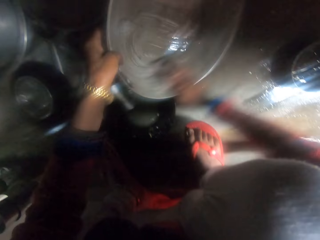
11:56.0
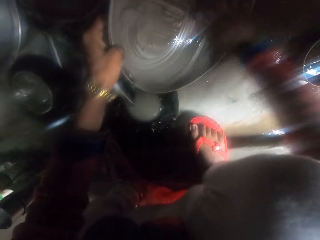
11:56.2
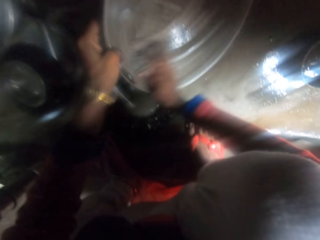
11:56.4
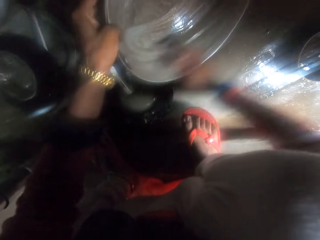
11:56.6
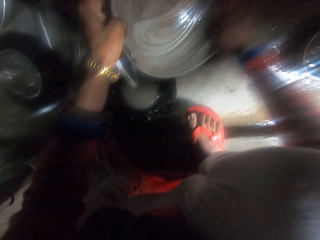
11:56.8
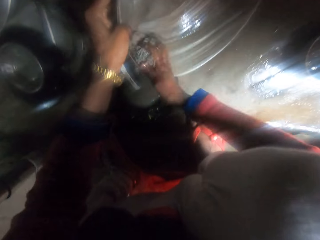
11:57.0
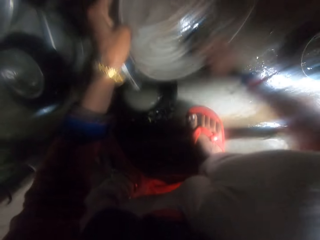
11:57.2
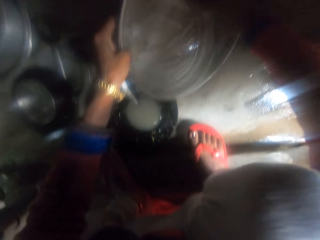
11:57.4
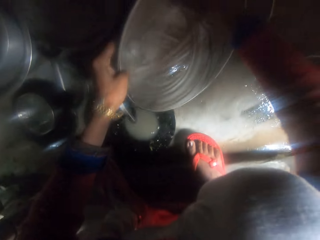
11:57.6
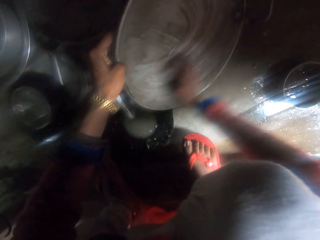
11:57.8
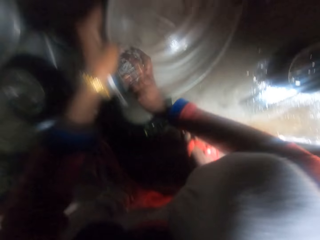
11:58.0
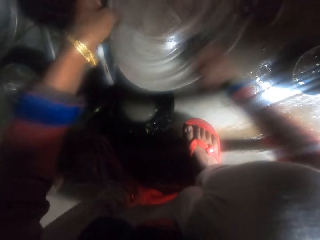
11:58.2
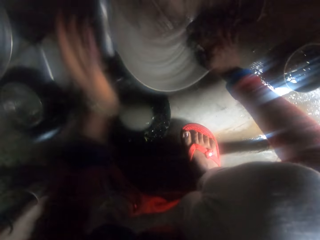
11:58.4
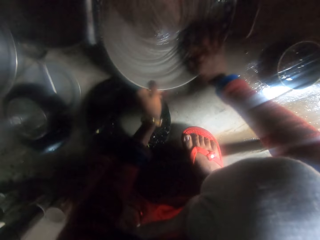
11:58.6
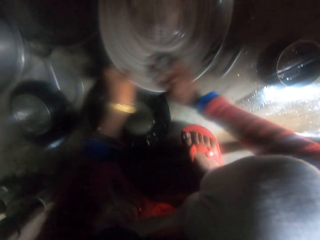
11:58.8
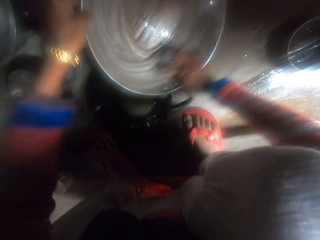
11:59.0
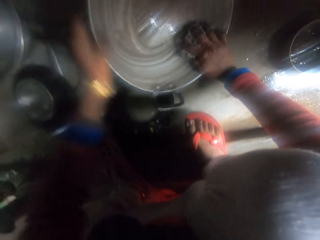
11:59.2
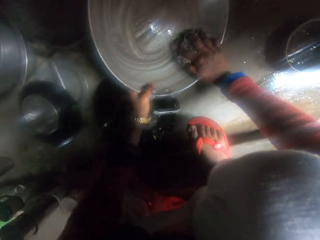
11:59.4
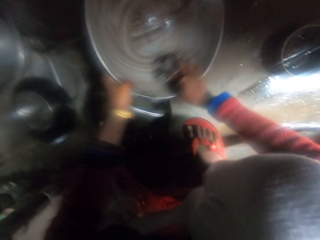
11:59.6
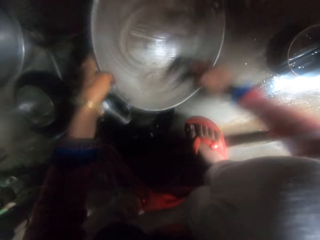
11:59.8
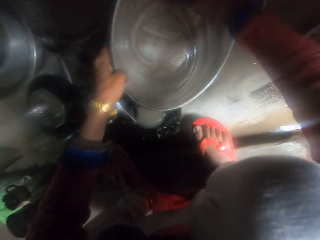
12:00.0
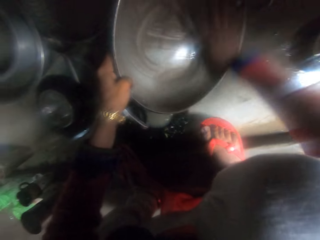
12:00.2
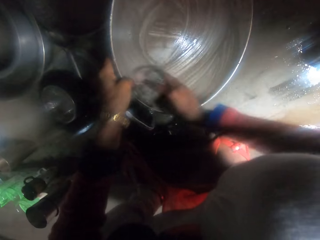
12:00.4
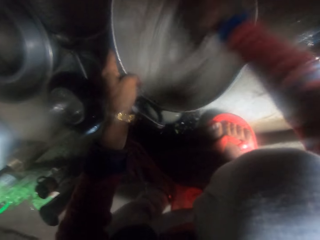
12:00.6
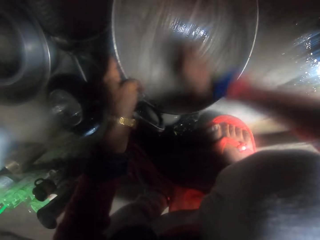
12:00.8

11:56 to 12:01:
The camera wearer washes a frying pan.

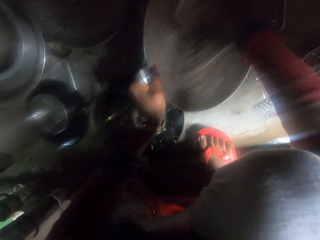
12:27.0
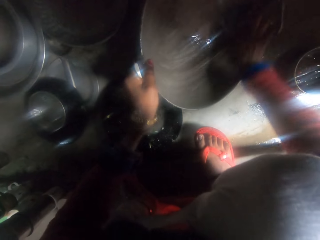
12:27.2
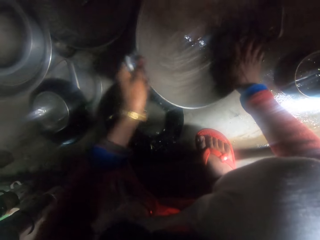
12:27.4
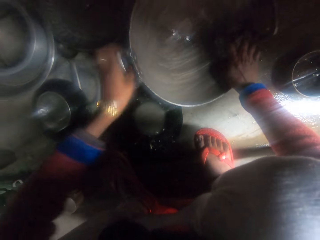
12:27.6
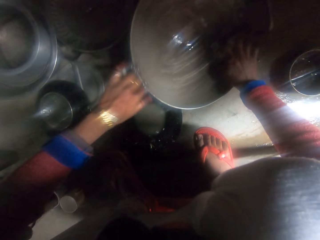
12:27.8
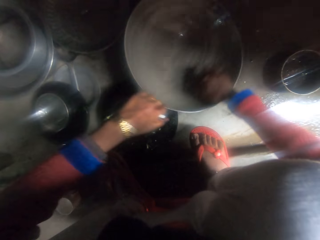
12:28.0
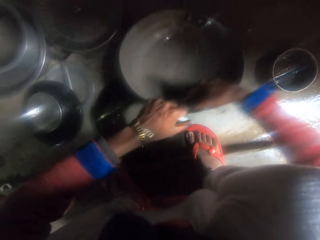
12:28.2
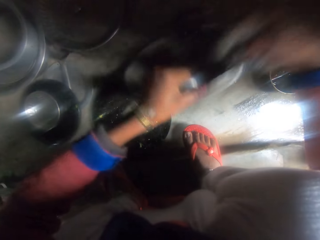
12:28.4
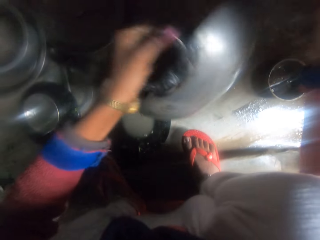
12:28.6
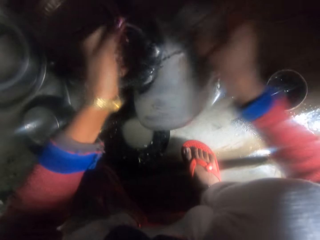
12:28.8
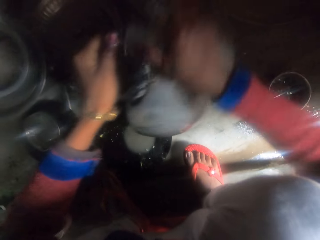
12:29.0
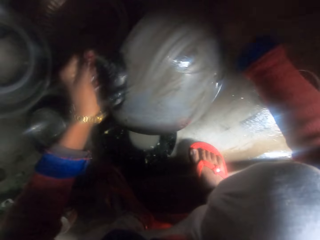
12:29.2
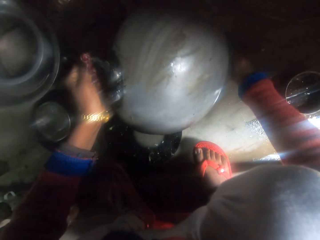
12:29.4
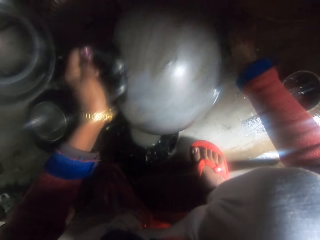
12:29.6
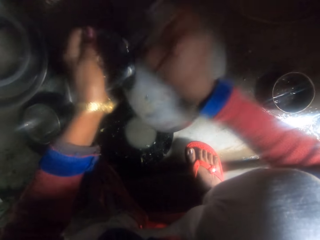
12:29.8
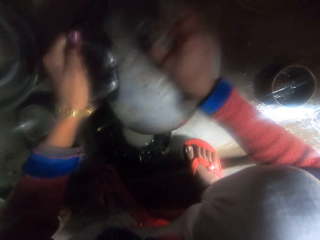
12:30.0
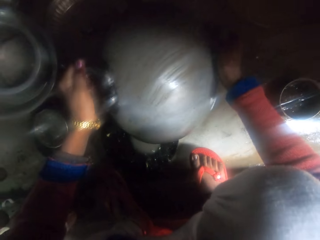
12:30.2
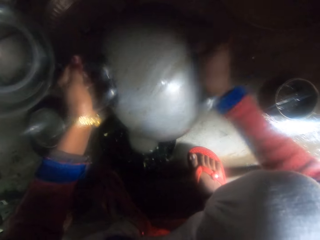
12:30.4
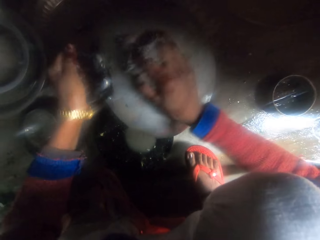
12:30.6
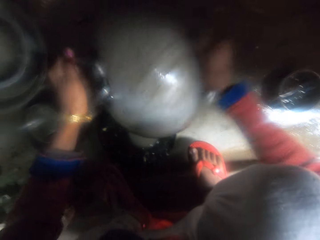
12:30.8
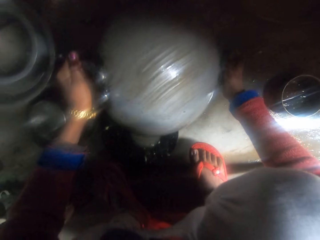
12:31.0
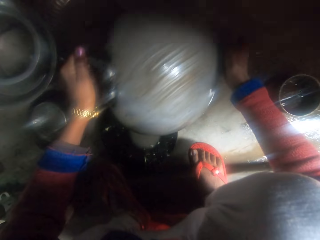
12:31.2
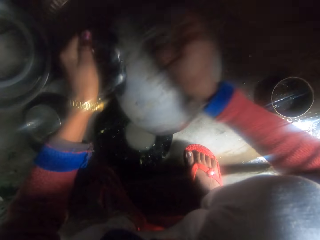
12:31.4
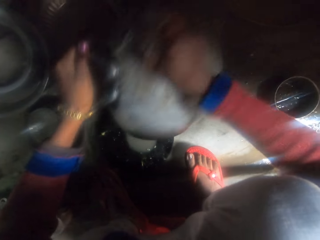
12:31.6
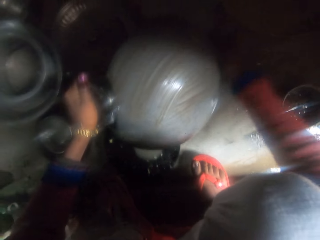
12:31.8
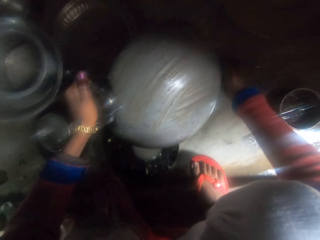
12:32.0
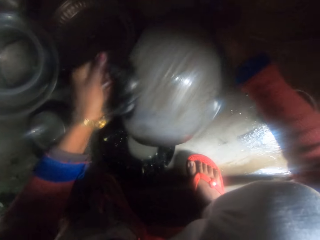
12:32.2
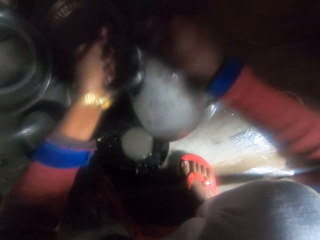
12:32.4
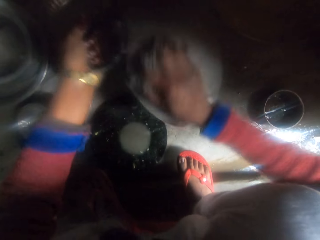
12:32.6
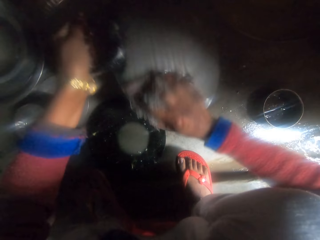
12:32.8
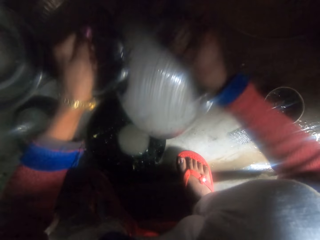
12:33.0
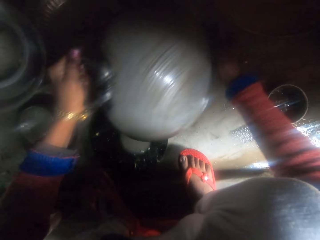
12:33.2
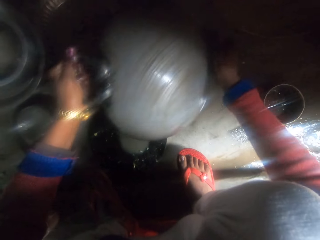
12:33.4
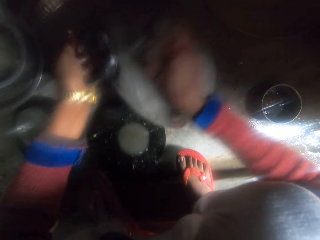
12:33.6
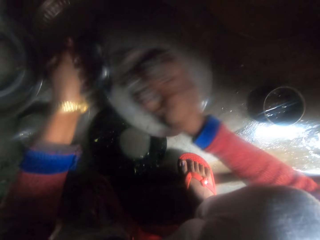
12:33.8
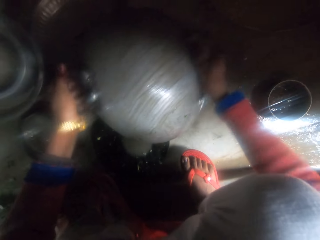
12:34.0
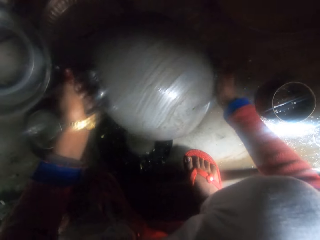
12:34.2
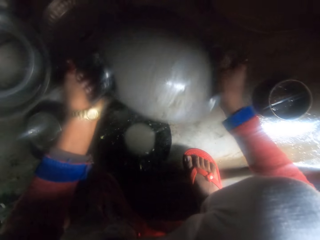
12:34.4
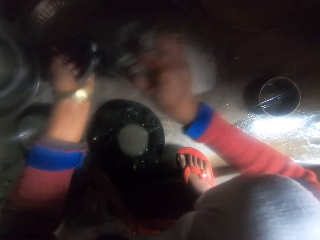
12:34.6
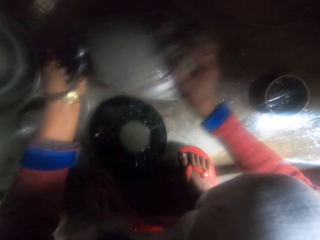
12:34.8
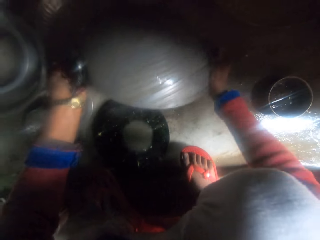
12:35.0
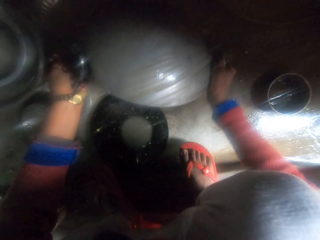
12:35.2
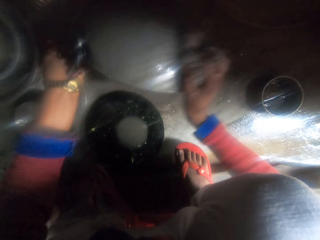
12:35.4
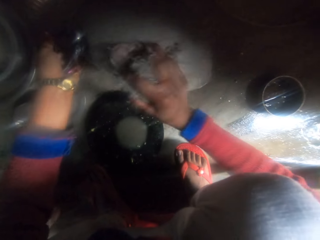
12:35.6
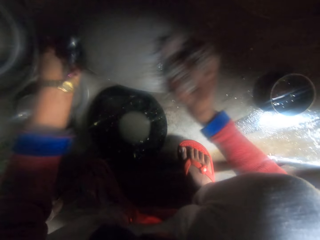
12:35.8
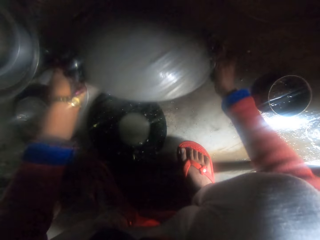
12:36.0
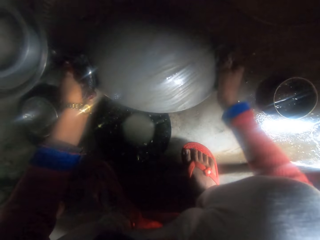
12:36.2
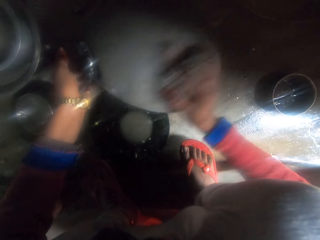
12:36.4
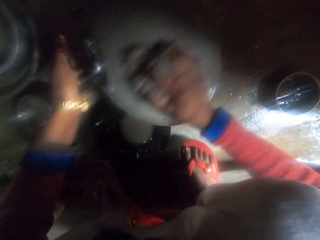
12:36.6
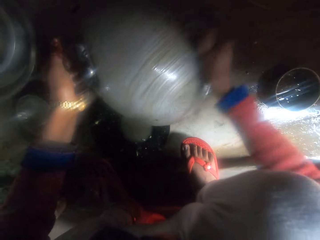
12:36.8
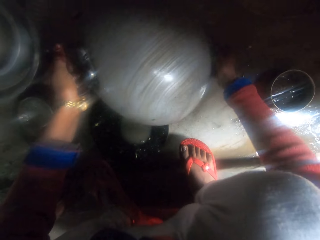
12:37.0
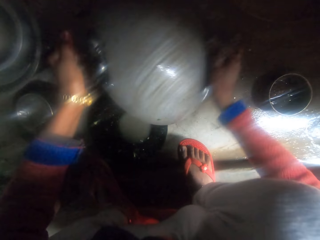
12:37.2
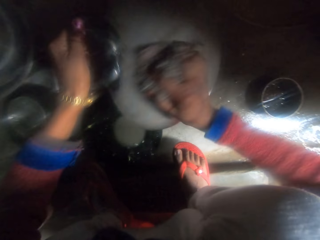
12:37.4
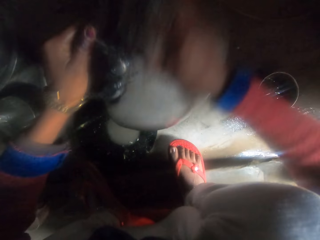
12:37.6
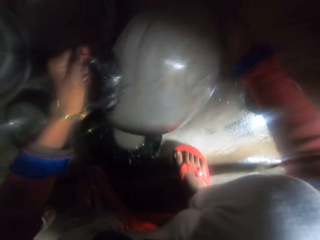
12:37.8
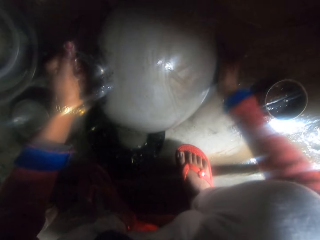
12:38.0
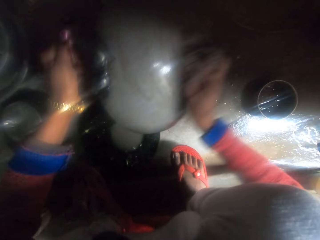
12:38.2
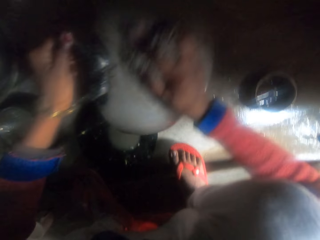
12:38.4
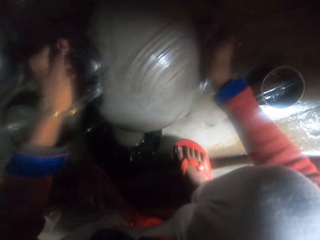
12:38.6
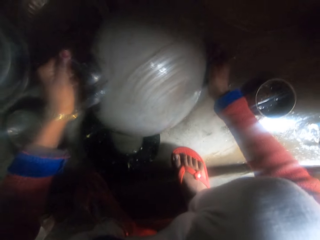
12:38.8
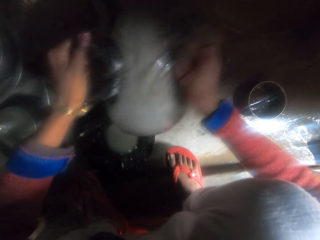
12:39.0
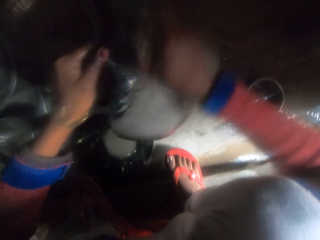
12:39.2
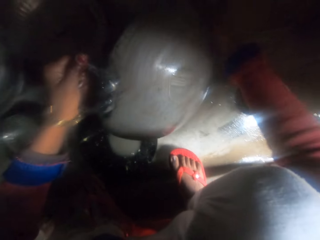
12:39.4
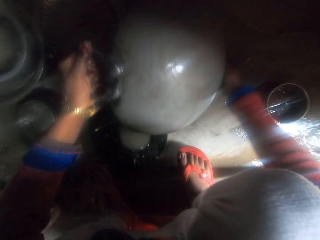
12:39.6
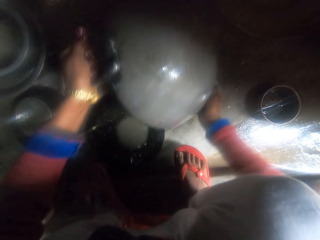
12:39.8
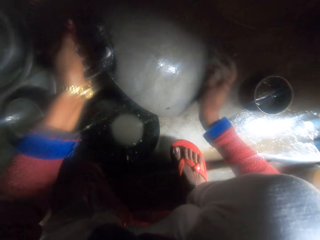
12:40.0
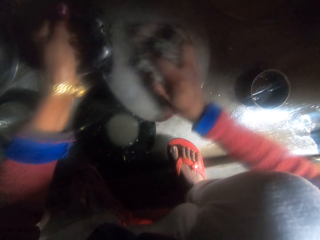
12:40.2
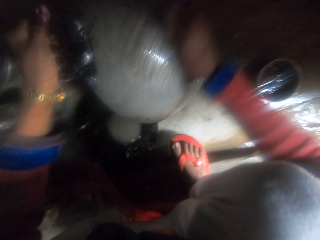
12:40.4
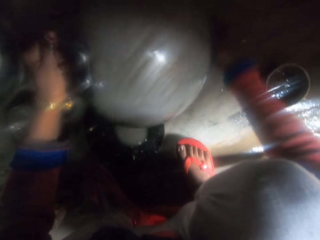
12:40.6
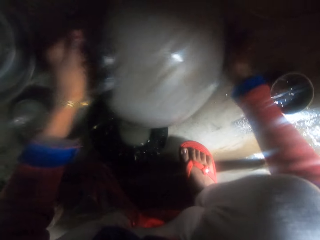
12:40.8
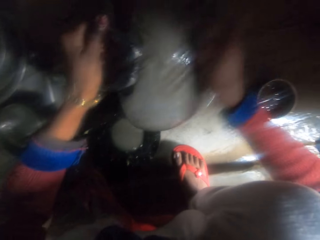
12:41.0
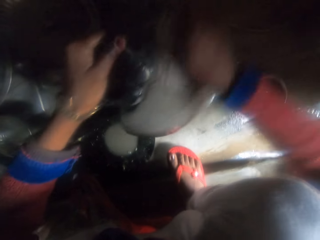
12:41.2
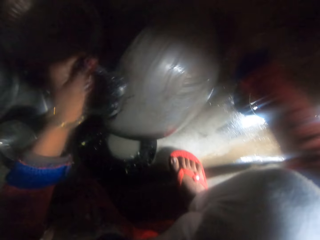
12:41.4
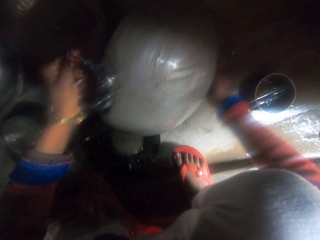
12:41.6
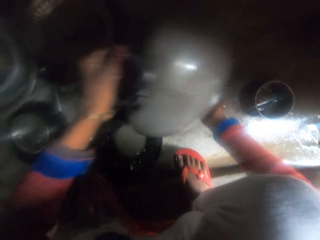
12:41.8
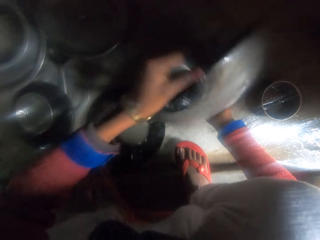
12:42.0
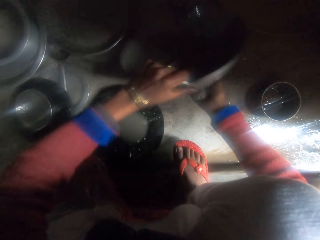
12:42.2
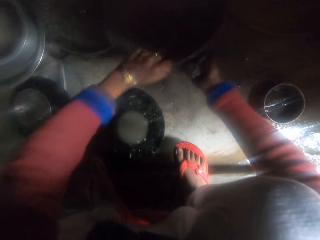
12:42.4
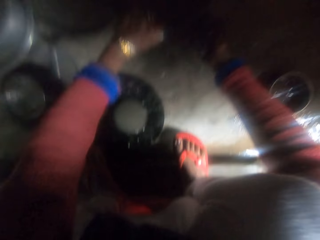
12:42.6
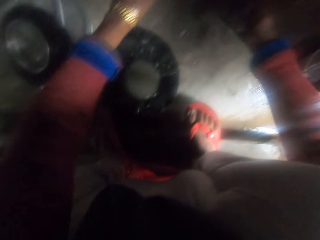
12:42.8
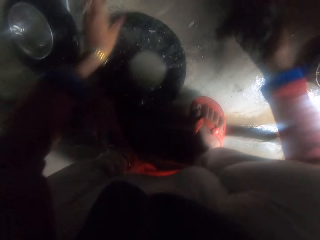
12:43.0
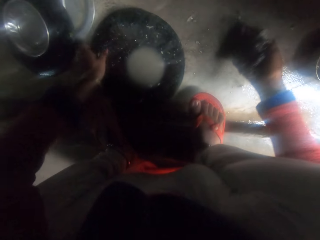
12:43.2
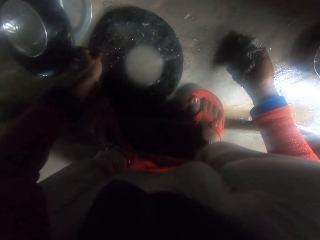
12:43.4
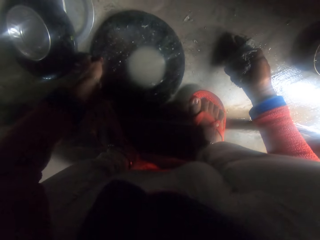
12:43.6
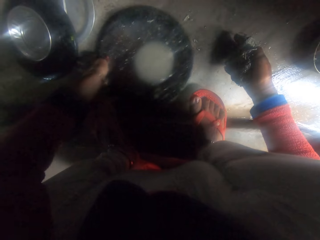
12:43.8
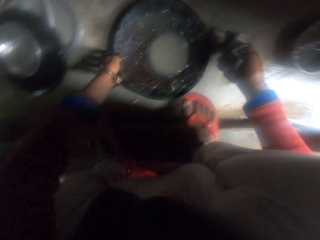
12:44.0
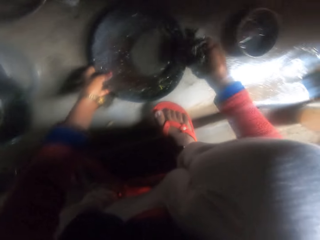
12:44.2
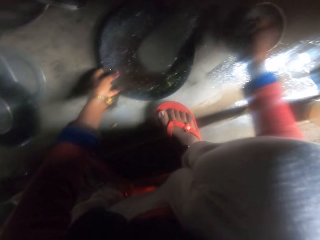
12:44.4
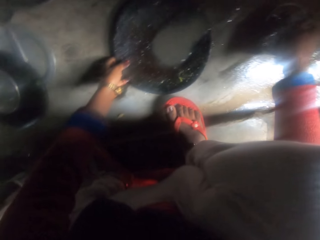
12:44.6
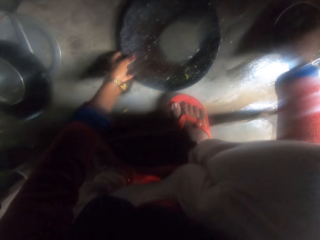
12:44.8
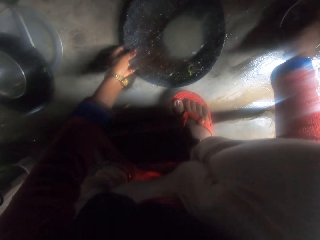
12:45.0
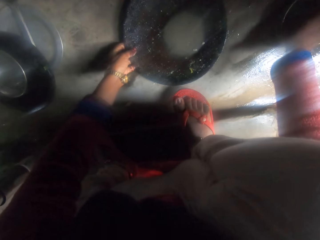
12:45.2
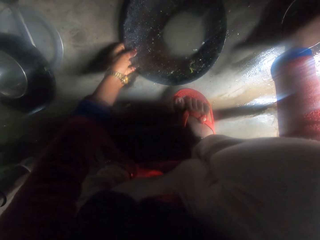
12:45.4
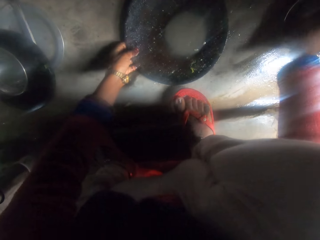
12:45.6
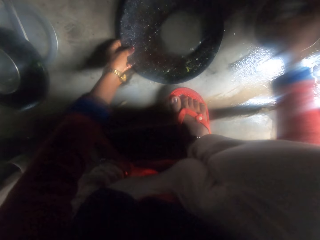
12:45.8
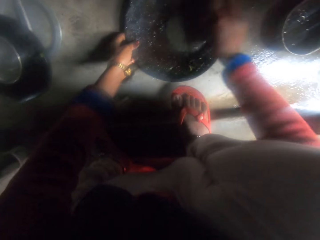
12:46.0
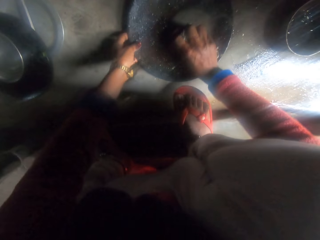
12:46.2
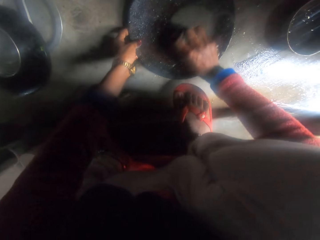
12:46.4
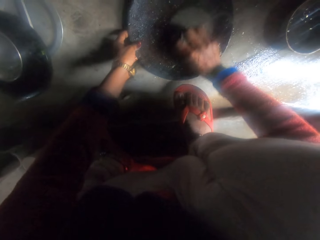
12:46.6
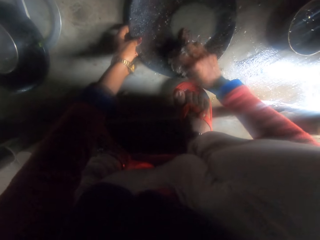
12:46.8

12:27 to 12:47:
The camera wearer turns a frying pan and washes the frying pan. They push the frying pan on the floor and drop the pot. They push the frying pan on the floor again. They move a slab. They dip a rag in soap.
